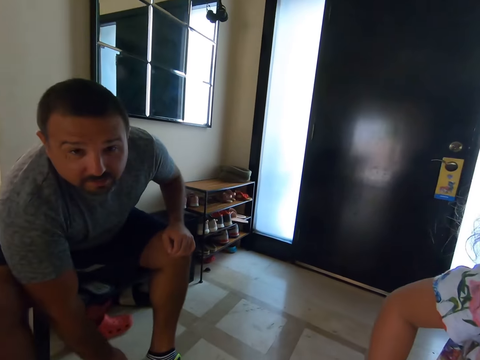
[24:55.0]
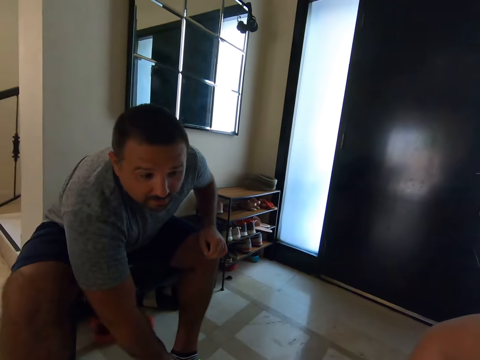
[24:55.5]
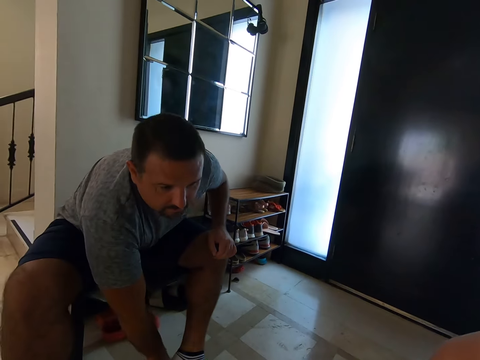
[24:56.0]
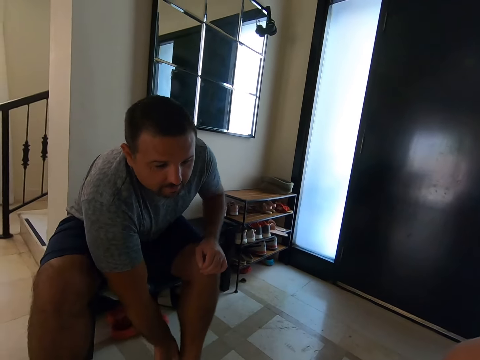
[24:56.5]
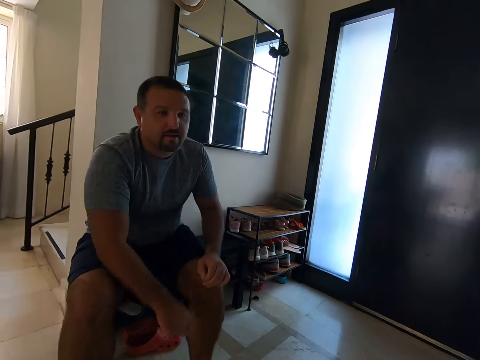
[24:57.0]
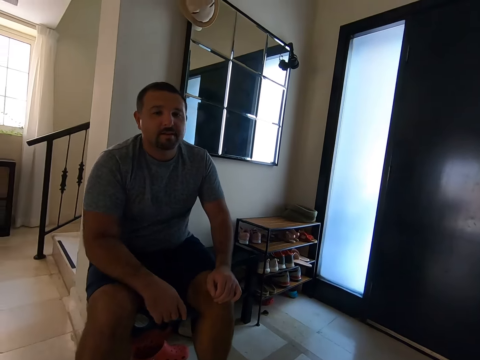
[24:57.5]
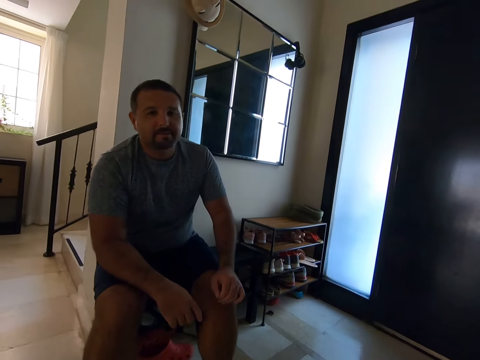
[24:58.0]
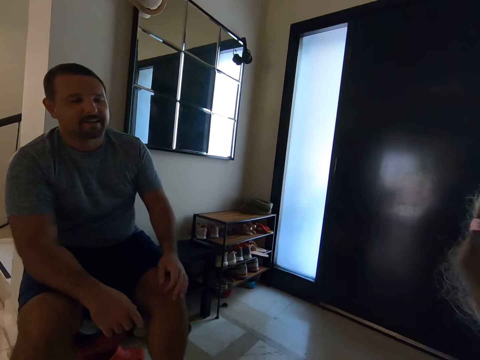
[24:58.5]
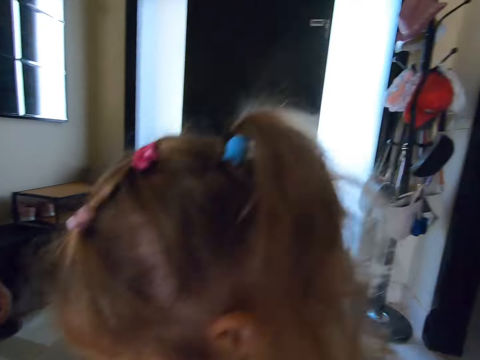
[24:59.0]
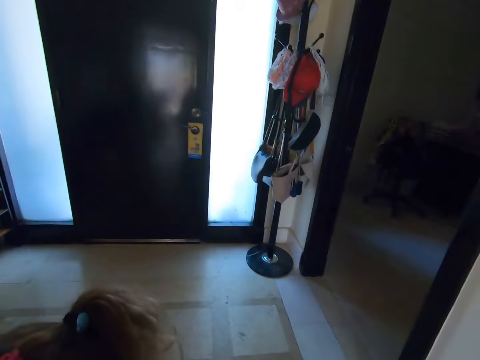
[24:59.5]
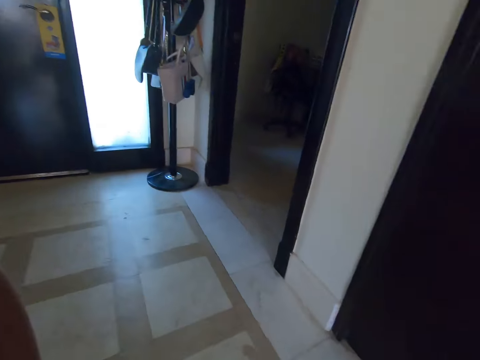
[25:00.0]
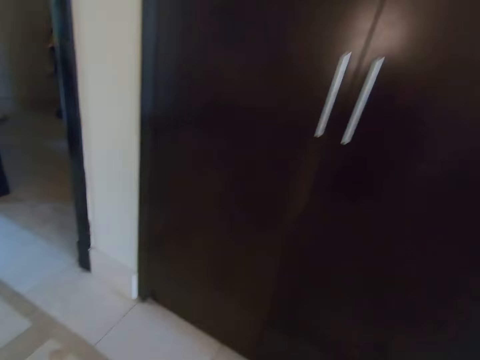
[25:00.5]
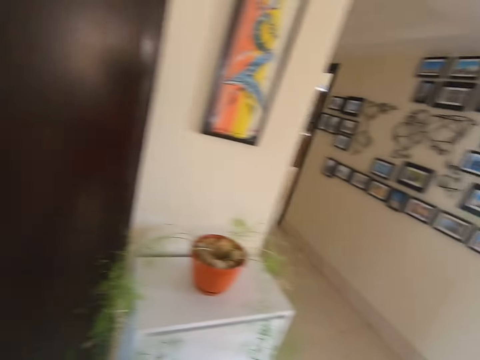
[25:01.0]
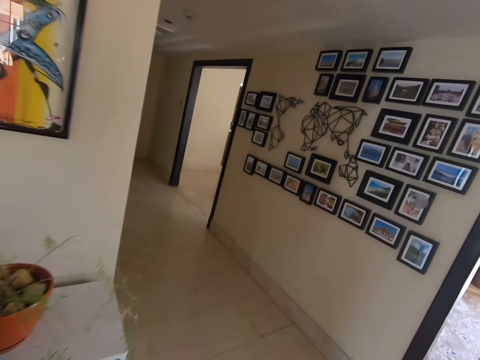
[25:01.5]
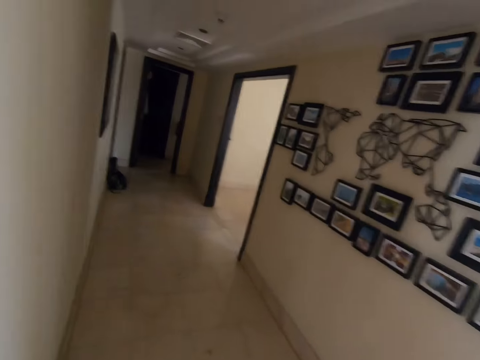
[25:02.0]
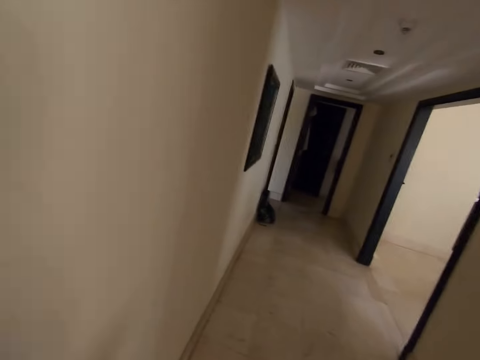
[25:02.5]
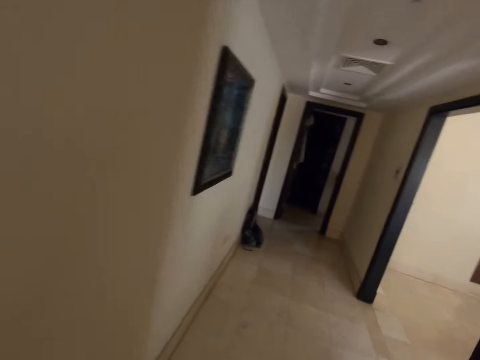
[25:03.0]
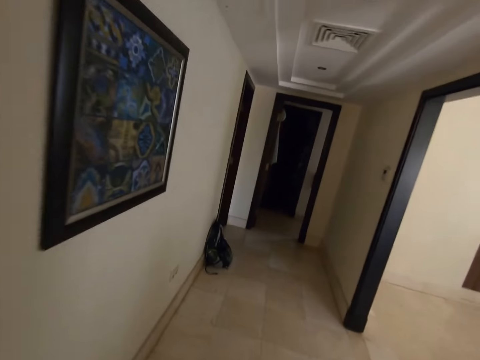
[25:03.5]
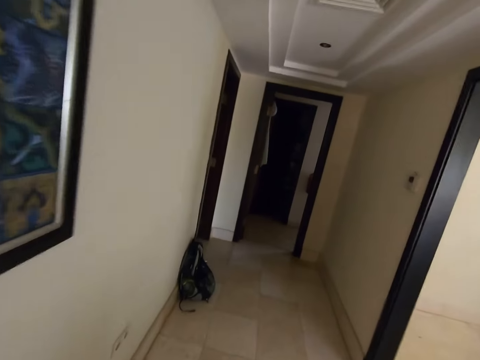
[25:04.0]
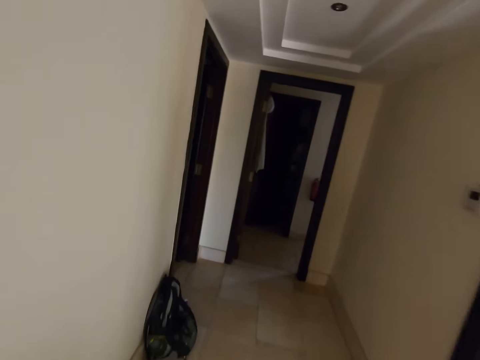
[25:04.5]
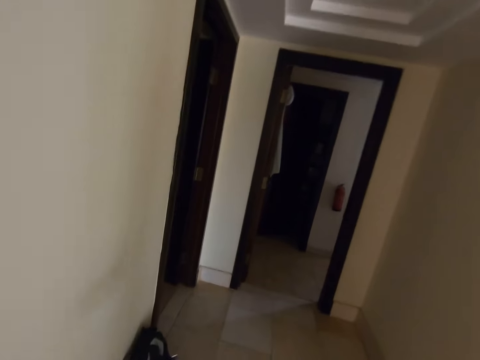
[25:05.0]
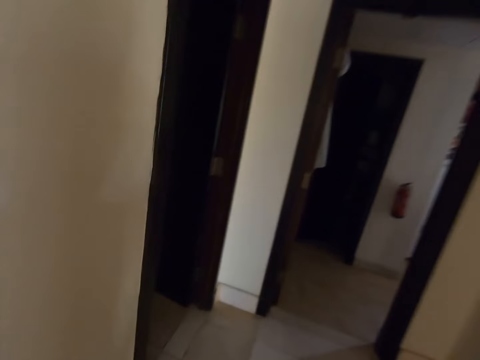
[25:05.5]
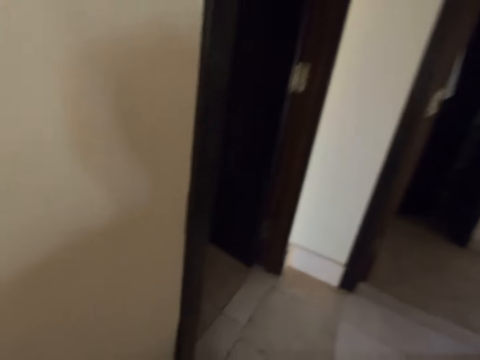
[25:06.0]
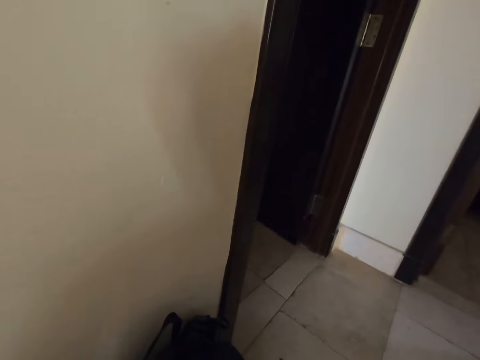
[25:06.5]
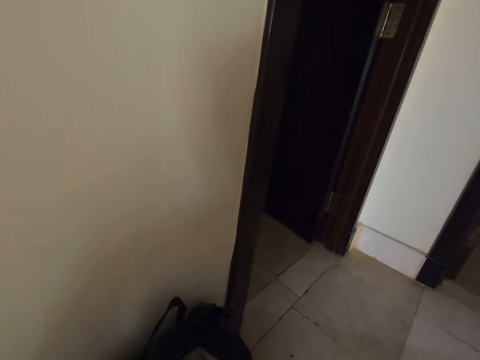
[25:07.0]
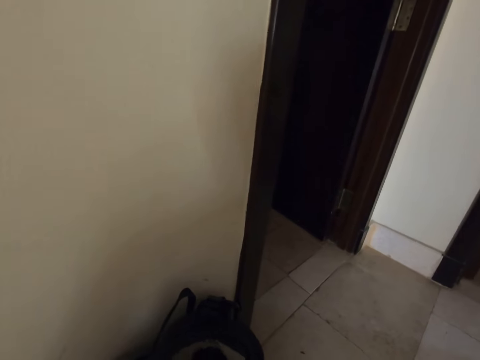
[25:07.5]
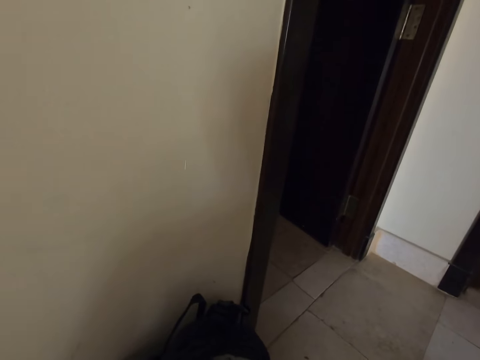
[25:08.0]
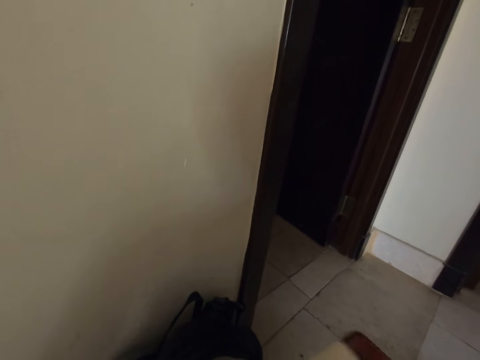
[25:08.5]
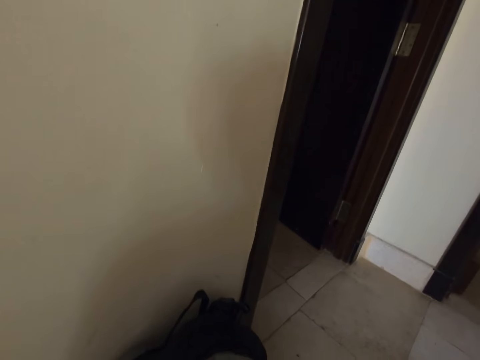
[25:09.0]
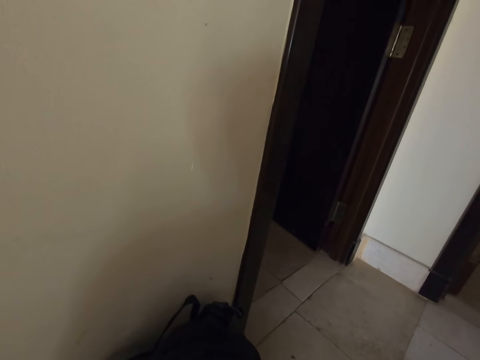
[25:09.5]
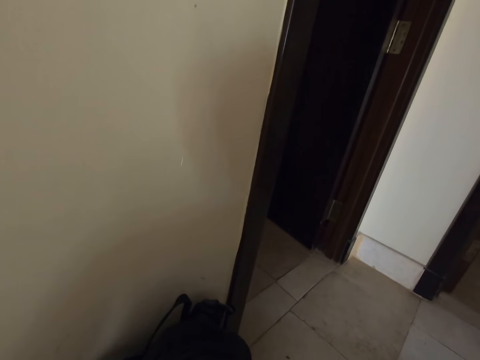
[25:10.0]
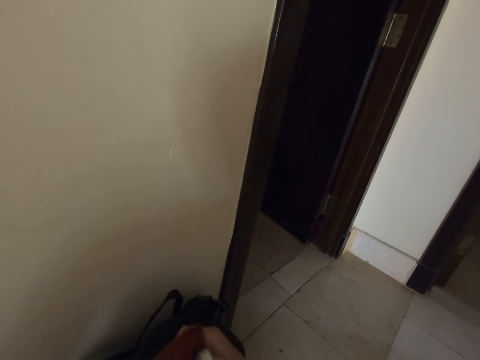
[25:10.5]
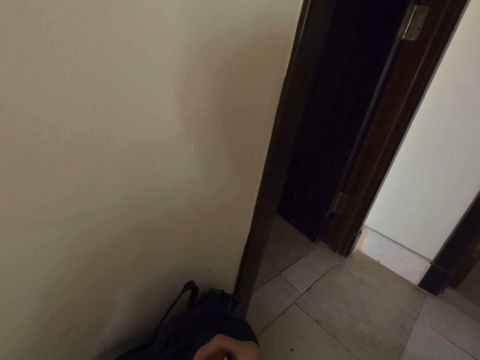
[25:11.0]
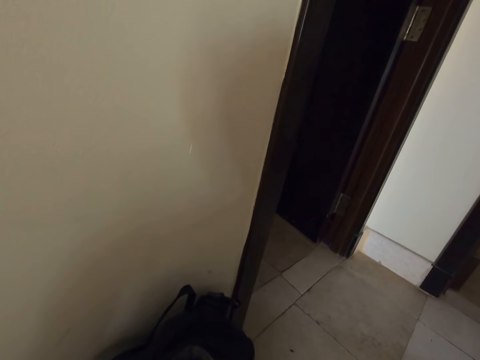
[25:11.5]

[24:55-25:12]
The camera wearer looks at a man. They look around. They converse with the man. The man wears a shoe. The camera wearer looks around the house and walks around the house. They pick up the bag on the ground. They look around. They put something in the bag.

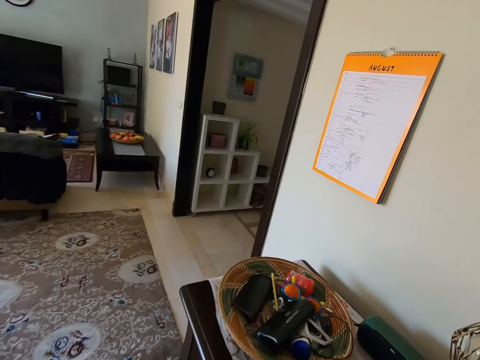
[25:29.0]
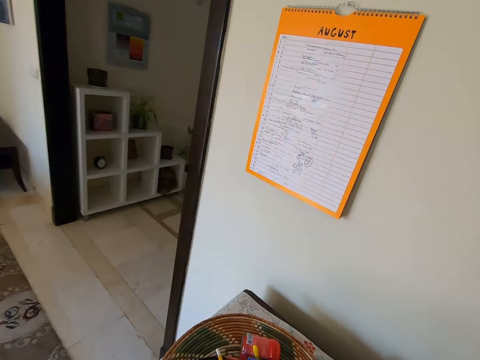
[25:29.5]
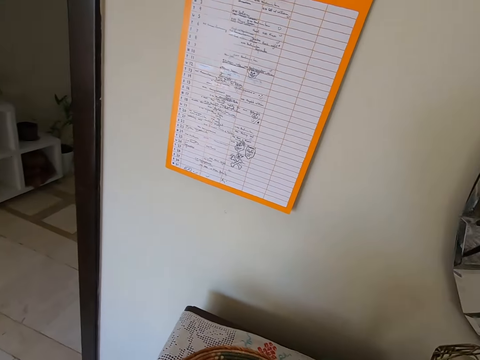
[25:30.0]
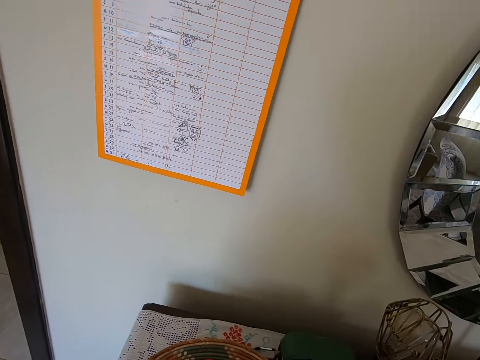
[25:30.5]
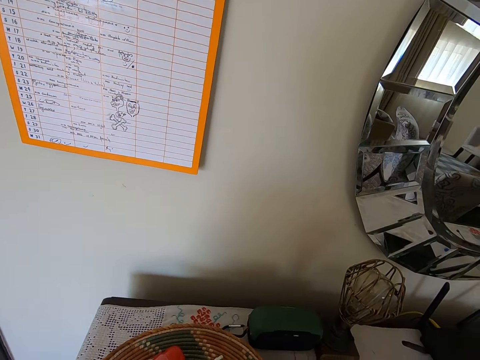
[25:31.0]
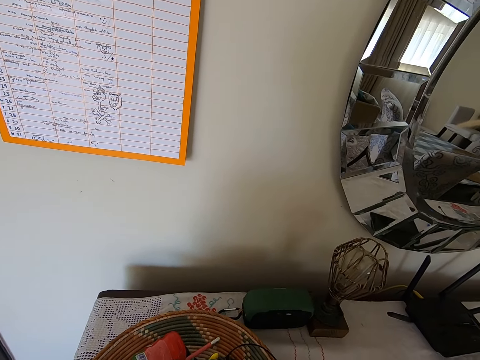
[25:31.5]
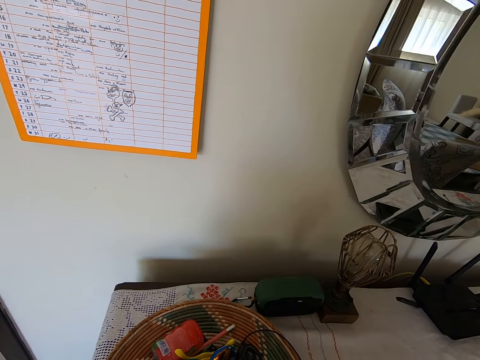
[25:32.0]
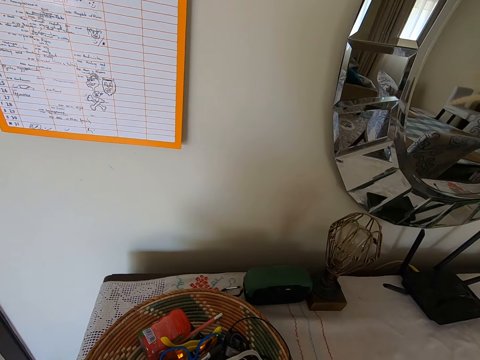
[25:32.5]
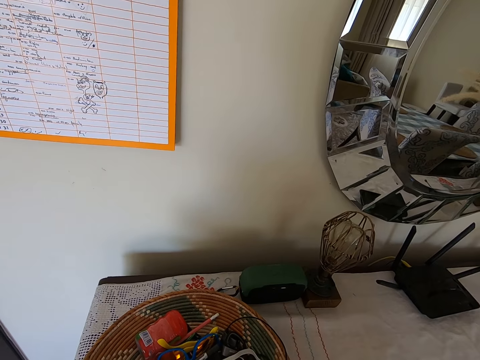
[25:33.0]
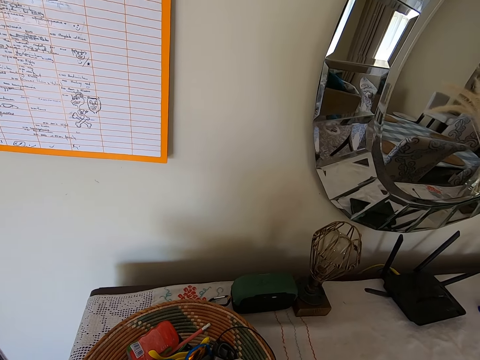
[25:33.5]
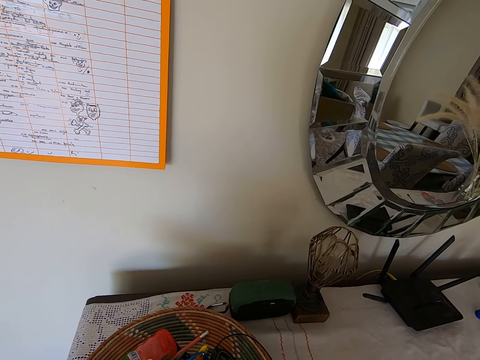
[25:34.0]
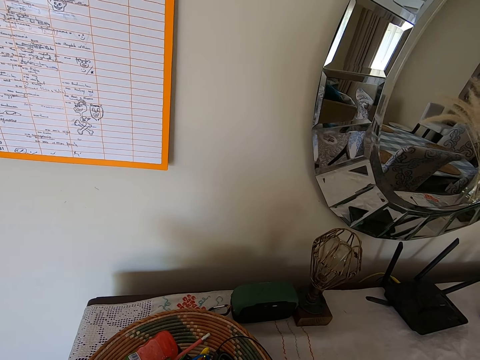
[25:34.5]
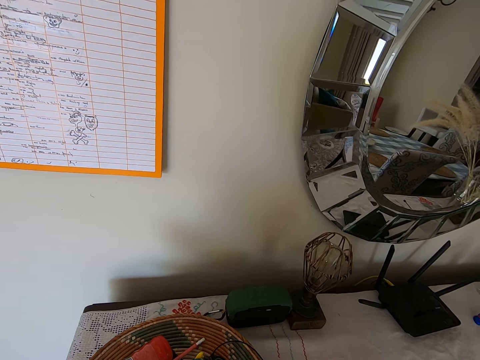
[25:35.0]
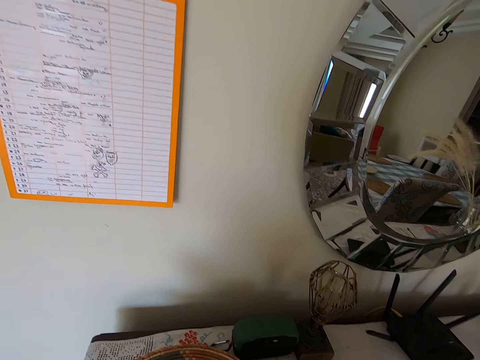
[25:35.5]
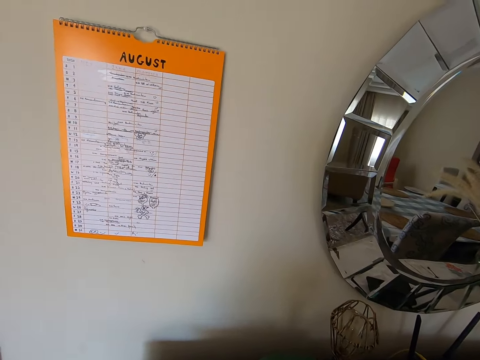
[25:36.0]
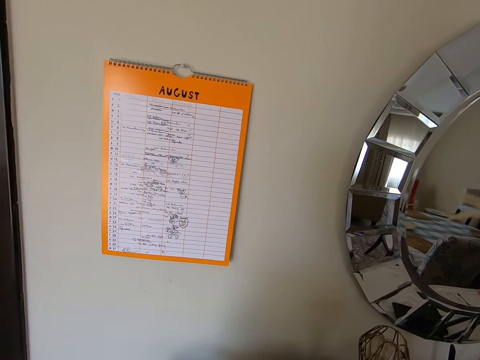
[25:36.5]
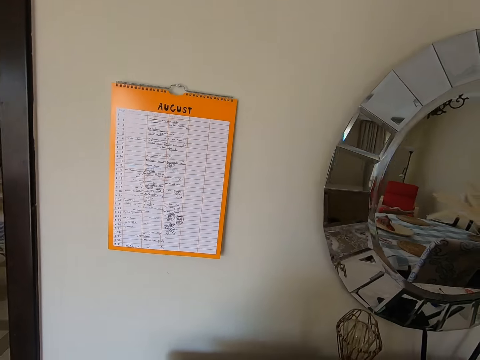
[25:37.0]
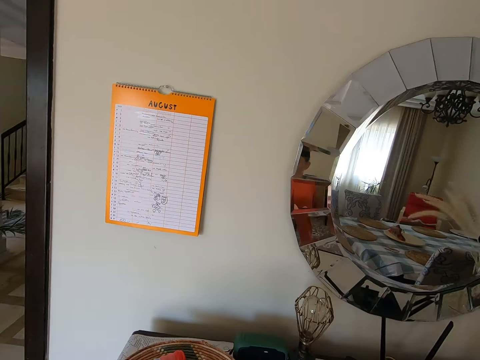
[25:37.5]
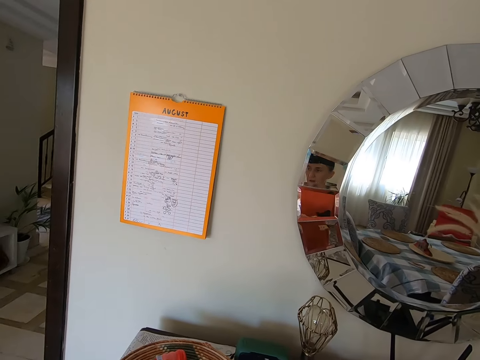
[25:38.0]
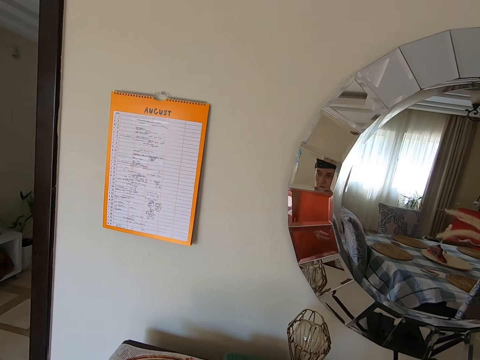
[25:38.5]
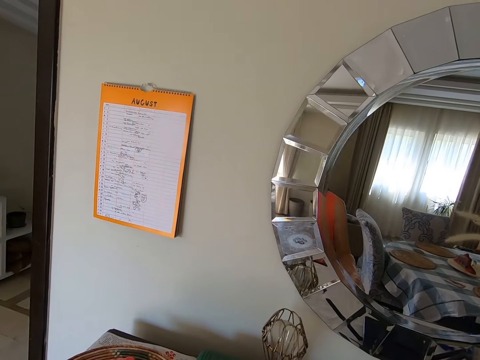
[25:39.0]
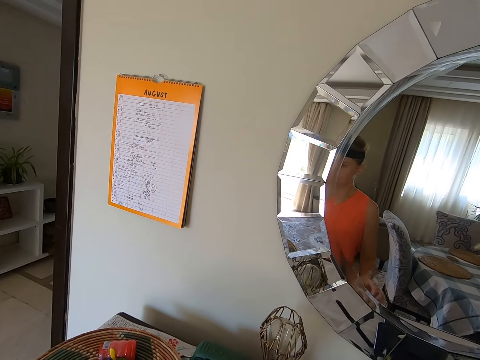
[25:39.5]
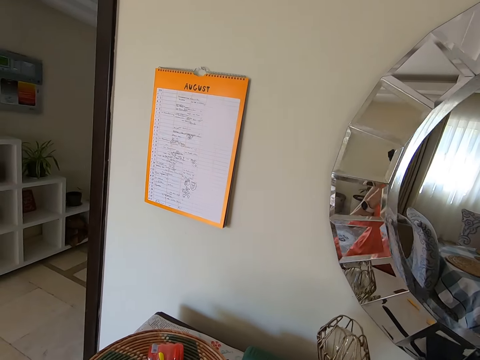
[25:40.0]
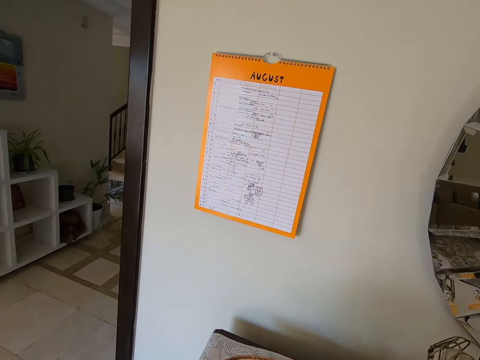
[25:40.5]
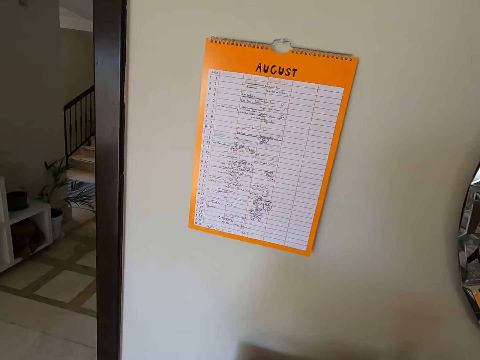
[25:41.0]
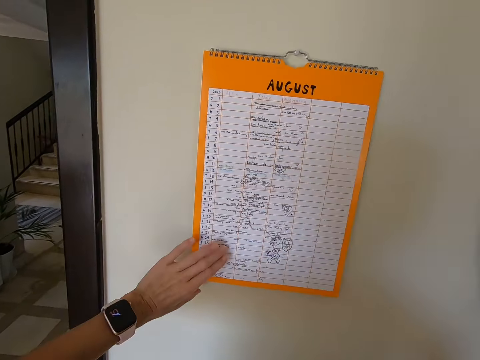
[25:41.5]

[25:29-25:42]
The camera wearer picks something on the table. They converse with a man. They look at the timetable. They arrange the table. They arrange the table again.
